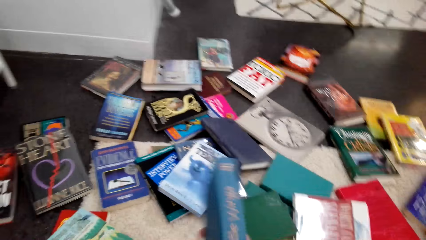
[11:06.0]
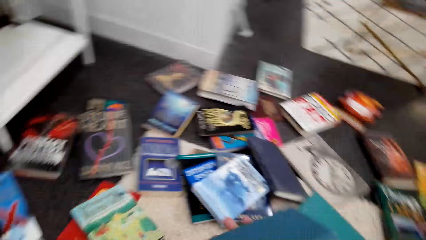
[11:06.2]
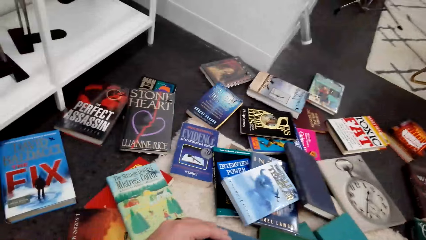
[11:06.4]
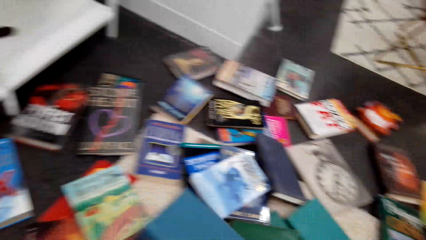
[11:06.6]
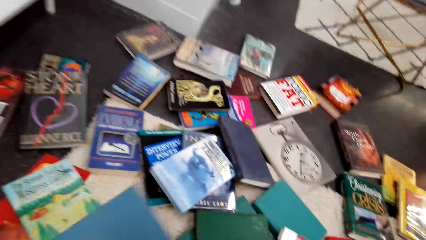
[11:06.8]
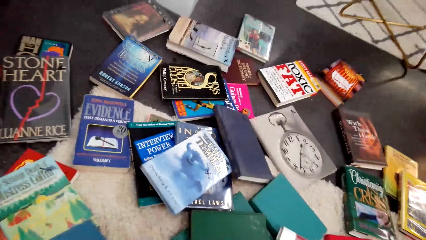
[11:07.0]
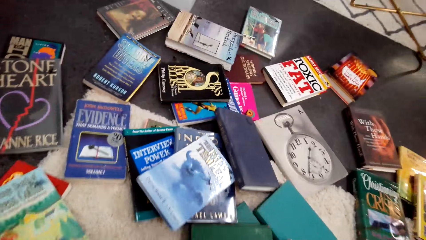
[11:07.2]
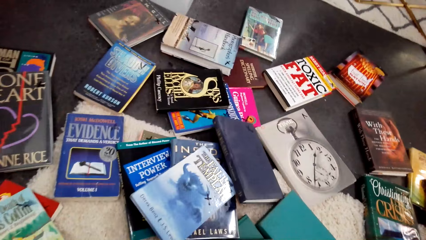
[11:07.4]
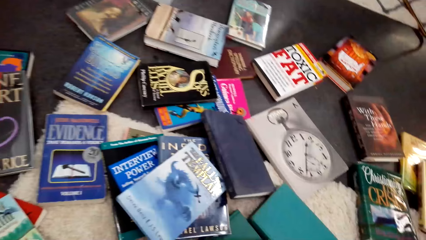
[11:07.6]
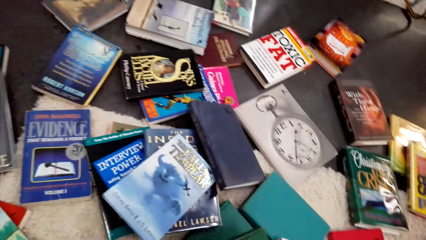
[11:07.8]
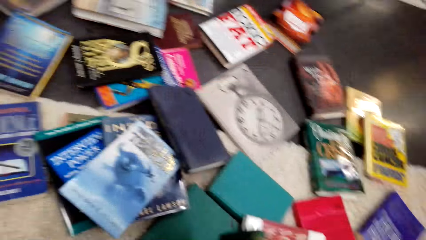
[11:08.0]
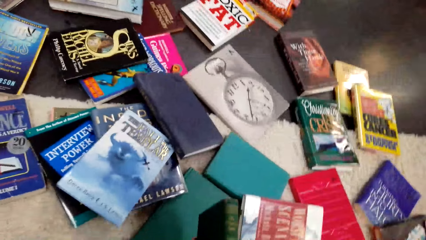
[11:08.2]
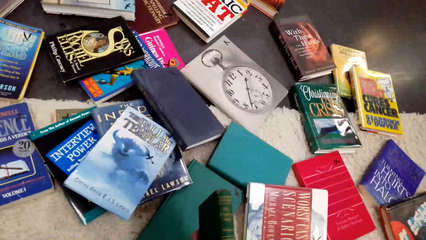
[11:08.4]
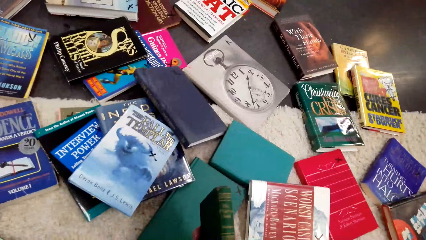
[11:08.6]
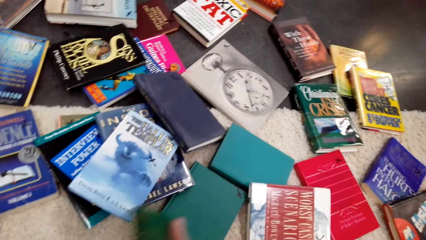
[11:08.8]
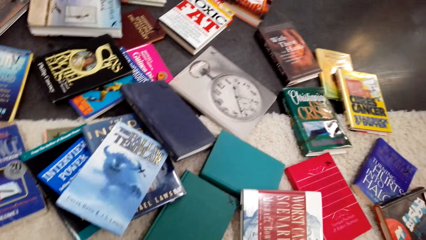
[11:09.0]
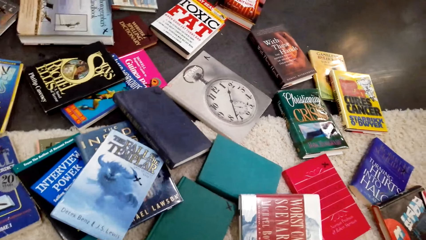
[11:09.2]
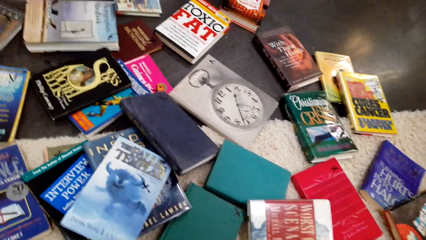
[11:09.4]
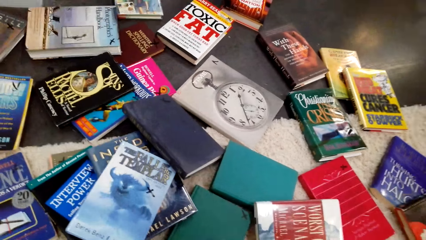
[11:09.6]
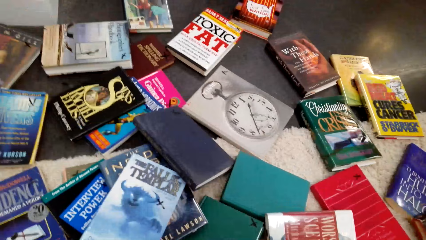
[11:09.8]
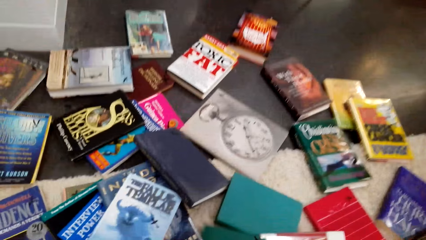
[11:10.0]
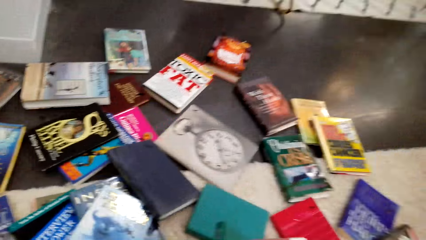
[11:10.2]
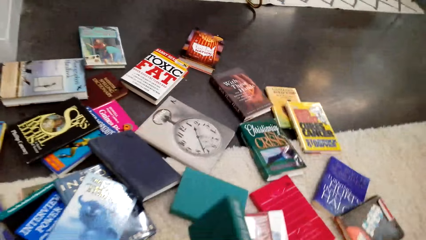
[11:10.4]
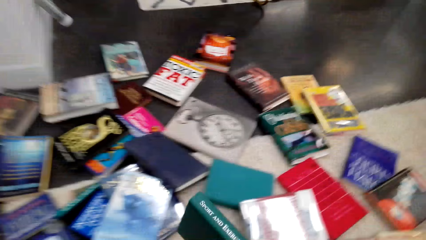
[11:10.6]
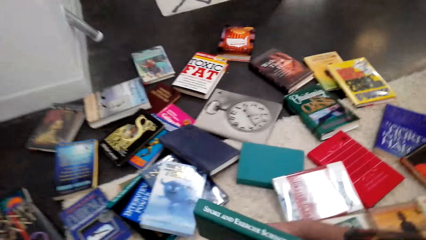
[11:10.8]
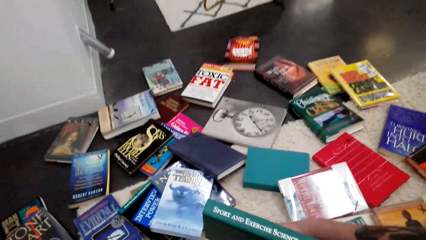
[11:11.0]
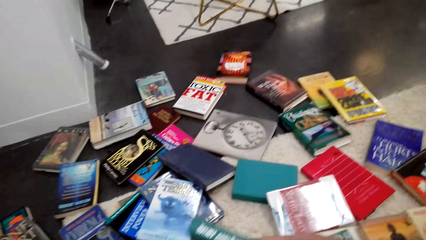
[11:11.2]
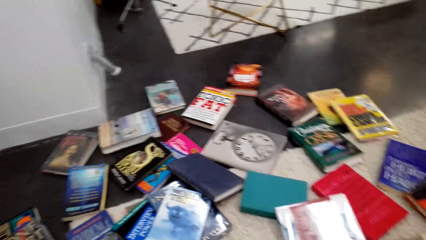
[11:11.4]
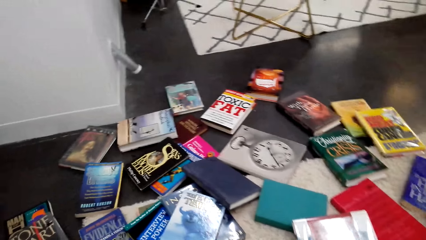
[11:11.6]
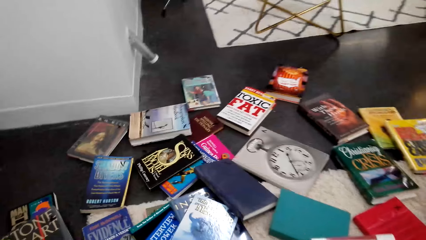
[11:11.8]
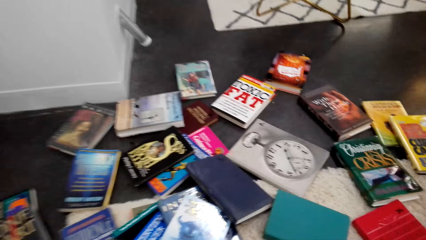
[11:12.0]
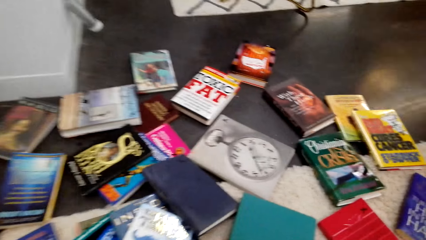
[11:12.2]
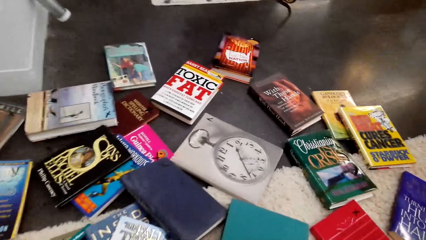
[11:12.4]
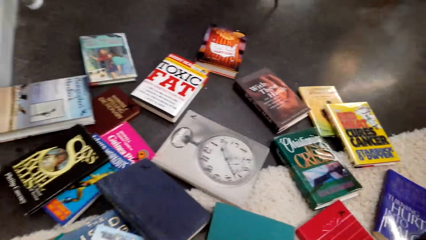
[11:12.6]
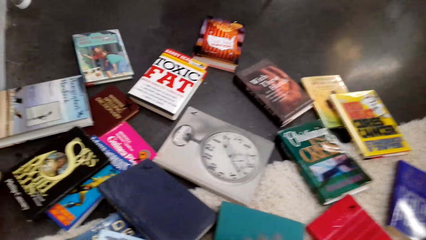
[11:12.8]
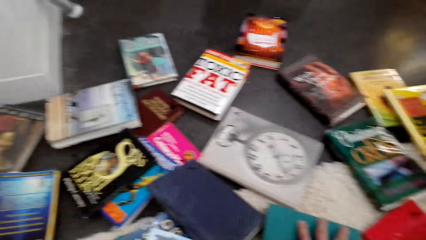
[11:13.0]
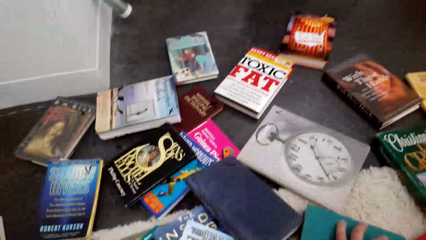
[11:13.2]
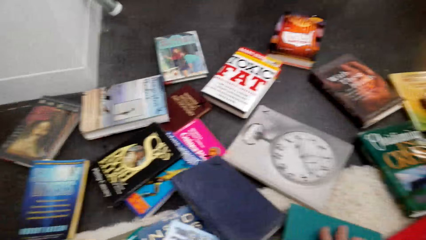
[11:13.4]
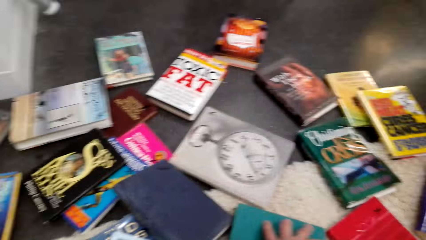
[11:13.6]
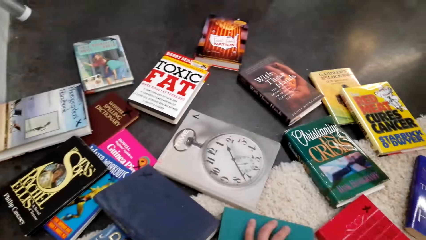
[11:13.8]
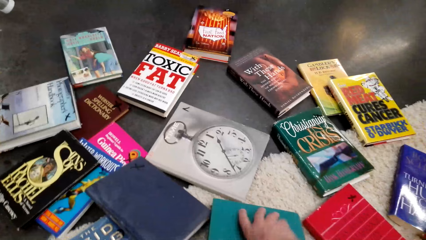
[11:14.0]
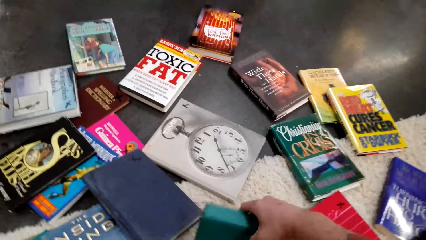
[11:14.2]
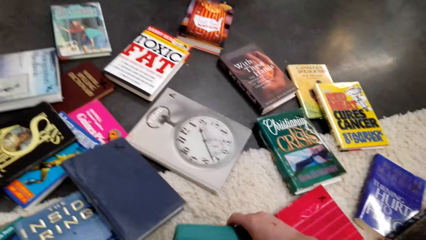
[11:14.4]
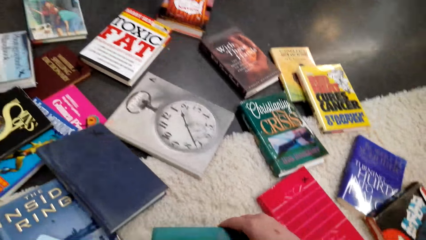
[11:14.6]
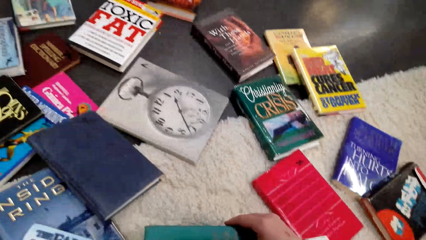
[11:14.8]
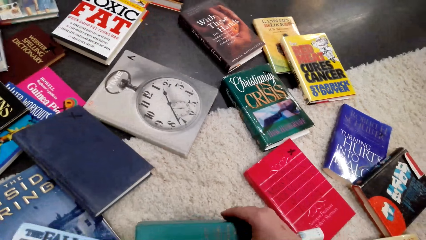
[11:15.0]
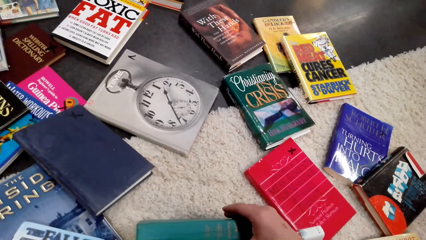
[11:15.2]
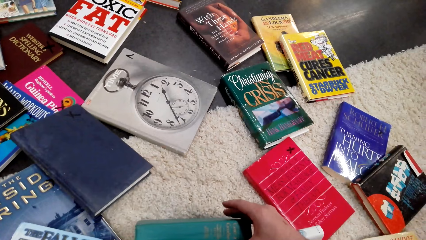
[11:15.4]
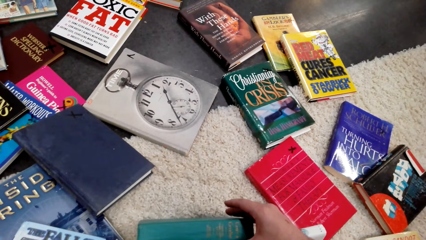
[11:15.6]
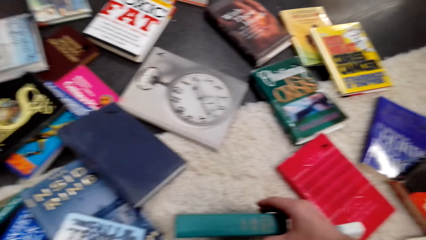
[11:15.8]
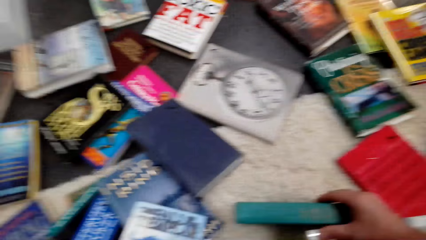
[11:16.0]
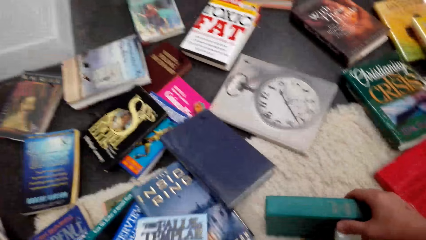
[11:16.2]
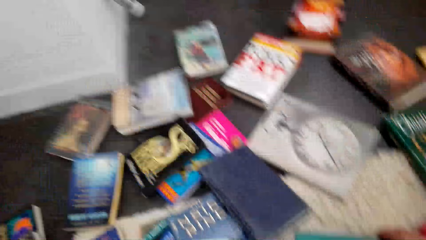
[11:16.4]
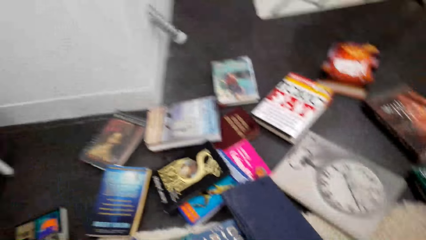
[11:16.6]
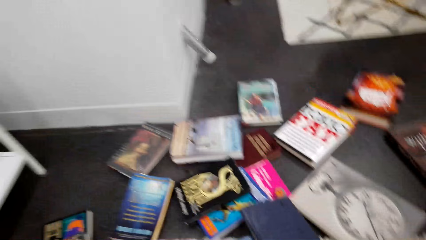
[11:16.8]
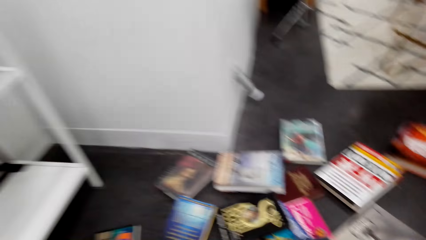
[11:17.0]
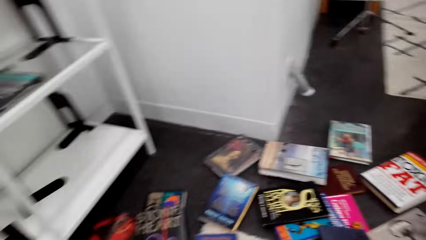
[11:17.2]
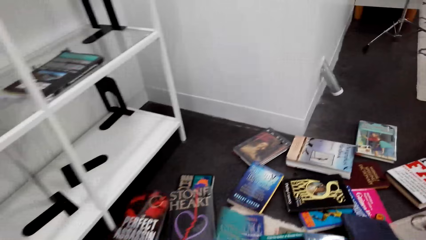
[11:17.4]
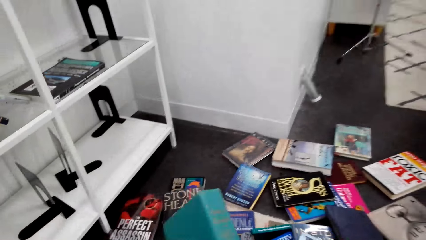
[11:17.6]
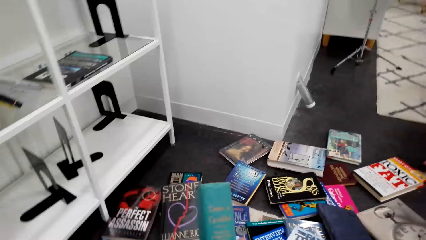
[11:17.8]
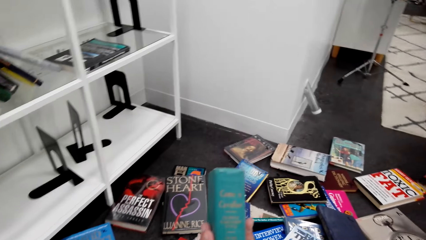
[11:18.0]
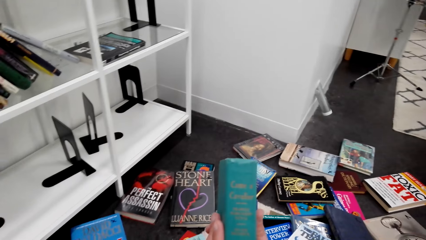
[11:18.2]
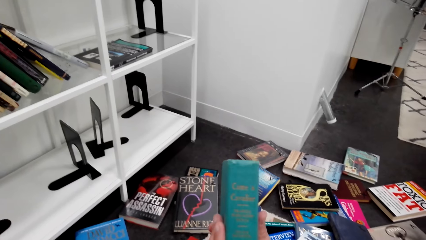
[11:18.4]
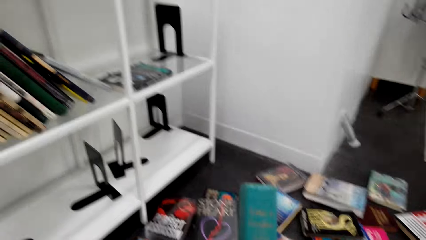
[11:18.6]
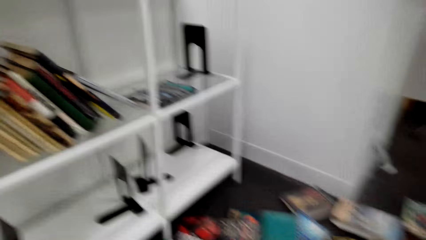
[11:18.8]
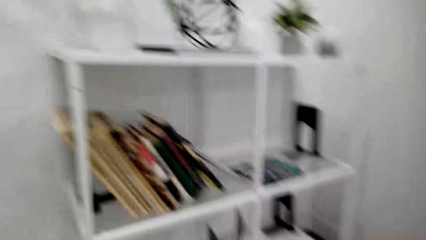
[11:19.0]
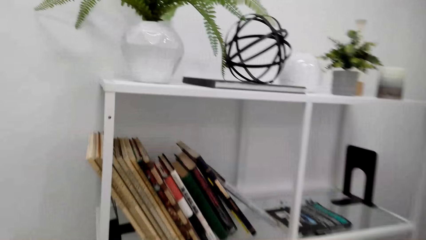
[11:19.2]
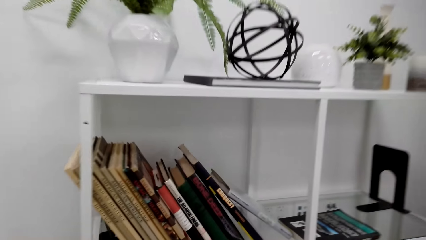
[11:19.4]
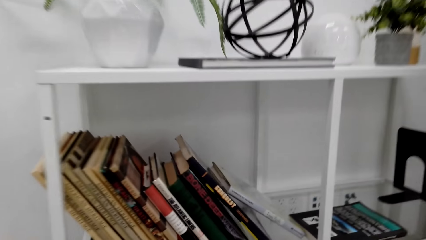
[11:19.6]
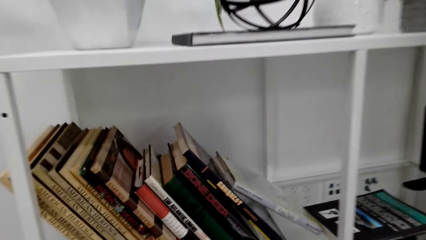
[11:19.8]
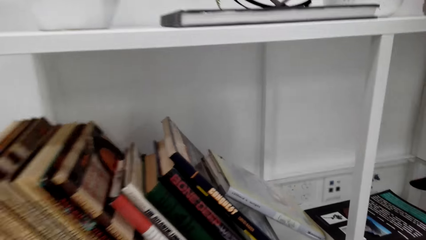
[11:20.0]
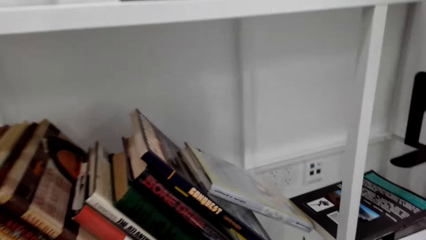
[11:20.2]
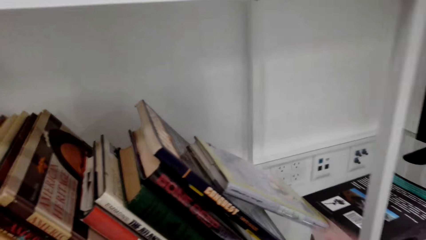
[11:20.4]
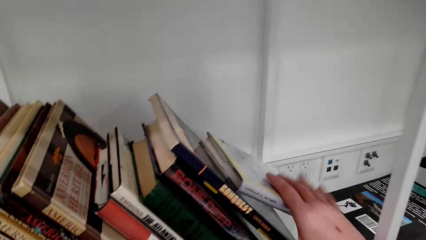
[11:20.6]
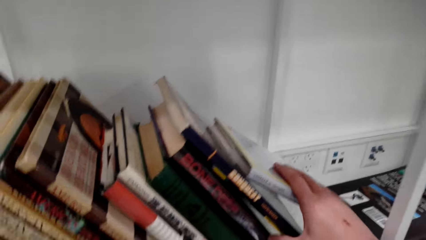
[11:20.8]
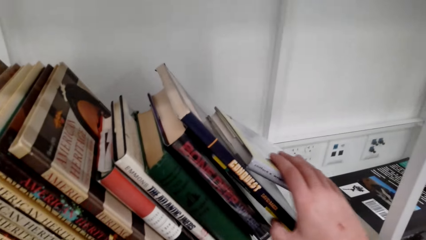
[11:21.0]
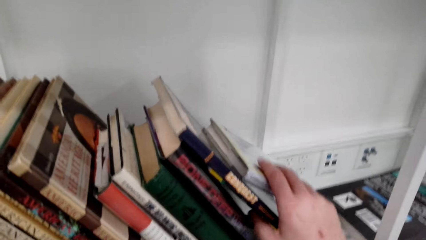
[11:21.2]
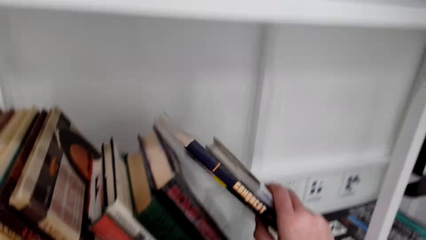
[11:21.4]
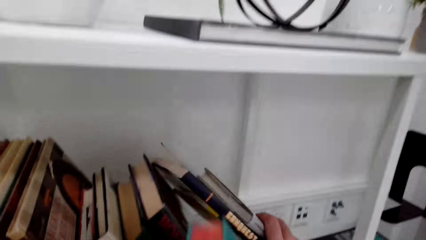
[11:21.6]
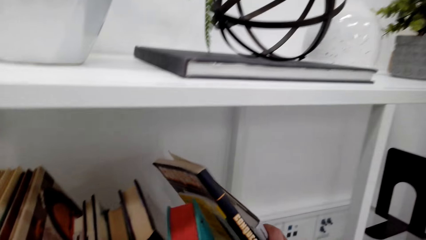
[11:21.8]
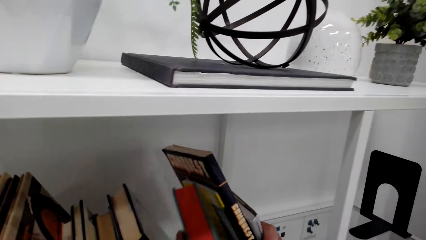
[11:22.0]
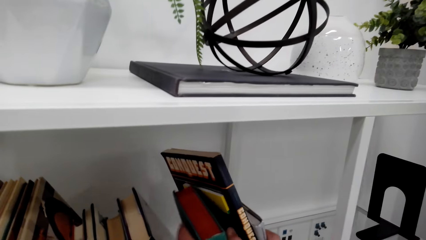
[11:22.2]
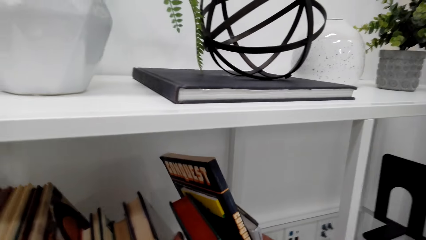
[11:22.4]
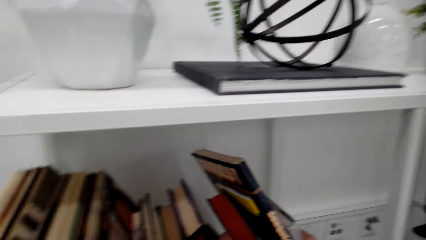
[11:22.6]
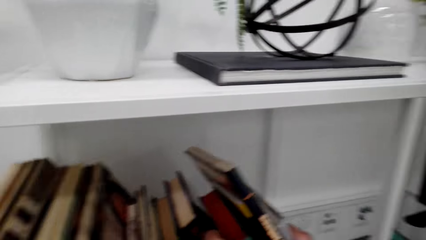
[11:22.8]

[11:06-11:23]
The camera wearer examines the book. They look around. They drop the book. They look around. They pick up the books from the floor. They look around. They examine the book. They move the books. They put the book on the bookshelf. They drop the book.
